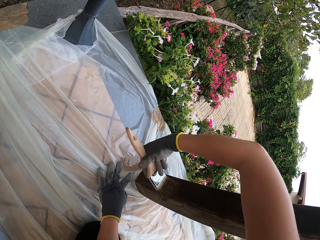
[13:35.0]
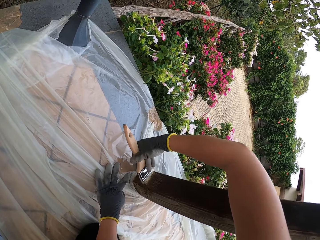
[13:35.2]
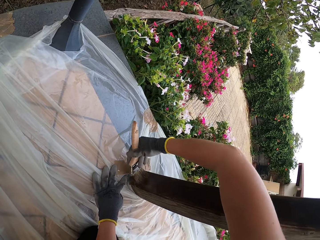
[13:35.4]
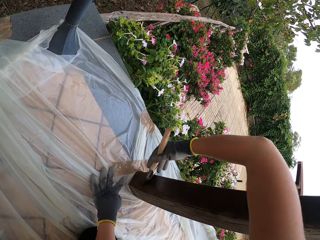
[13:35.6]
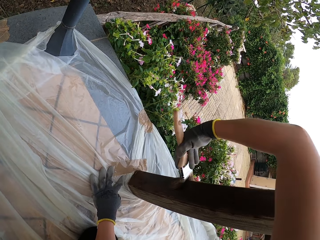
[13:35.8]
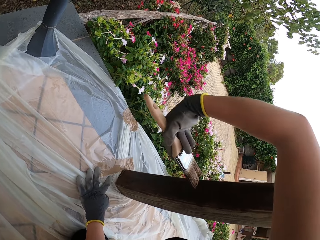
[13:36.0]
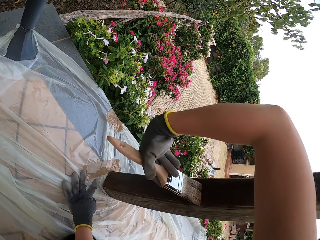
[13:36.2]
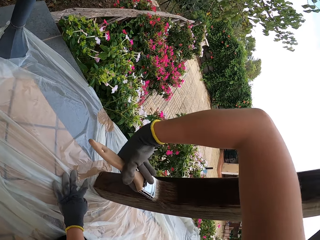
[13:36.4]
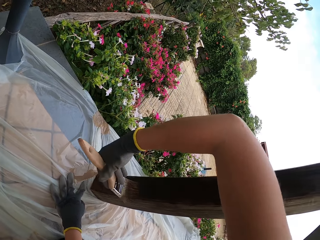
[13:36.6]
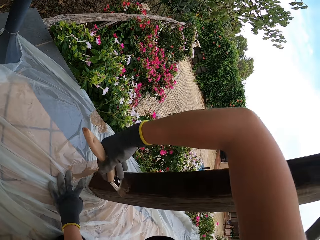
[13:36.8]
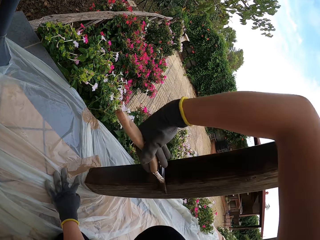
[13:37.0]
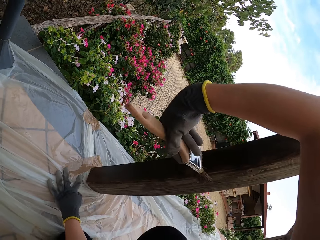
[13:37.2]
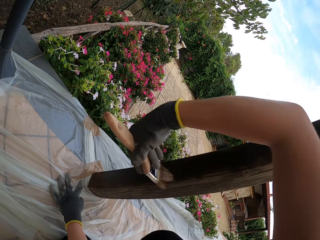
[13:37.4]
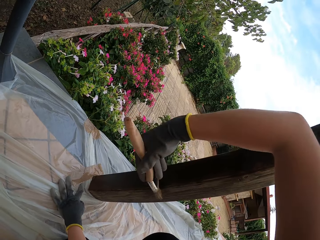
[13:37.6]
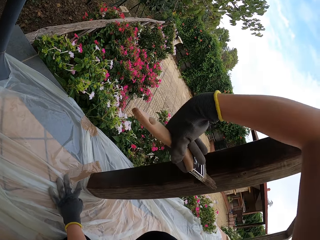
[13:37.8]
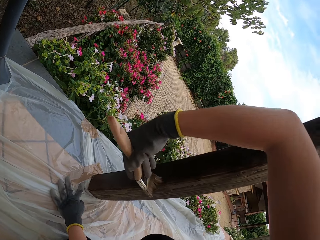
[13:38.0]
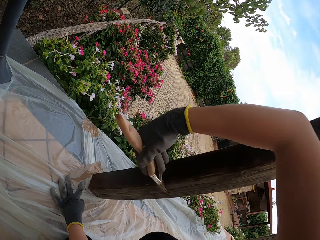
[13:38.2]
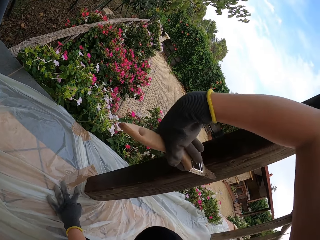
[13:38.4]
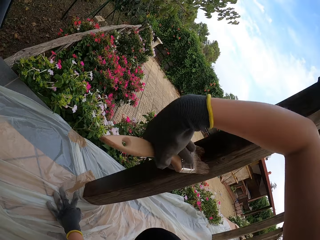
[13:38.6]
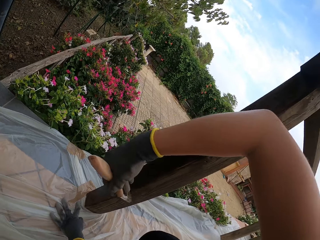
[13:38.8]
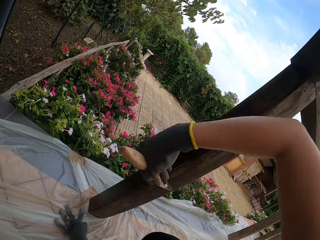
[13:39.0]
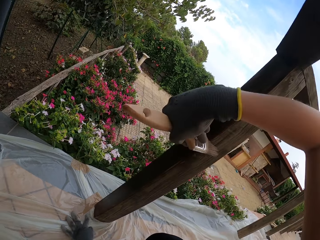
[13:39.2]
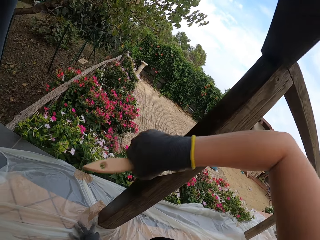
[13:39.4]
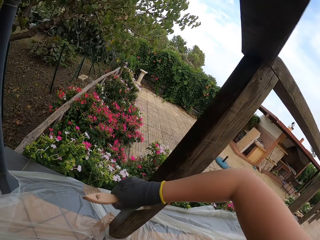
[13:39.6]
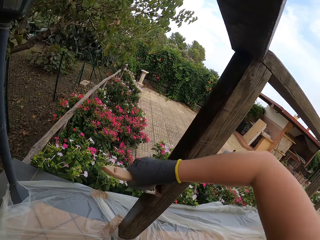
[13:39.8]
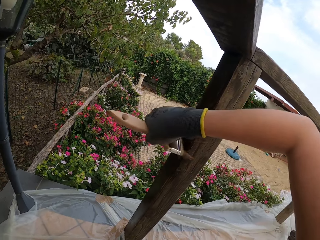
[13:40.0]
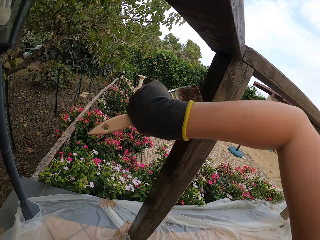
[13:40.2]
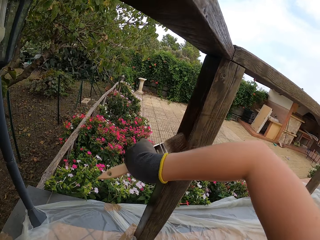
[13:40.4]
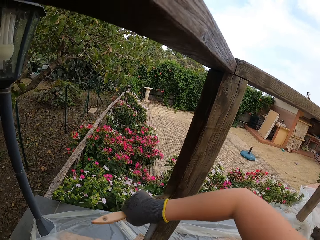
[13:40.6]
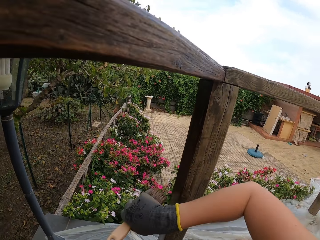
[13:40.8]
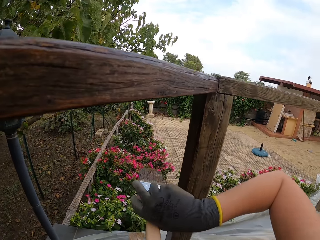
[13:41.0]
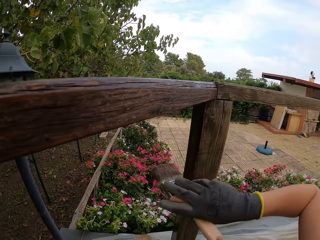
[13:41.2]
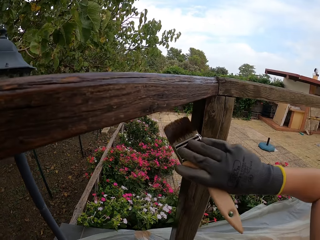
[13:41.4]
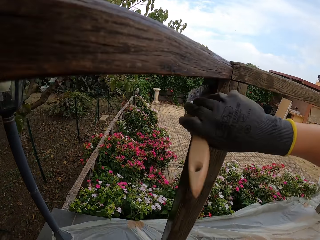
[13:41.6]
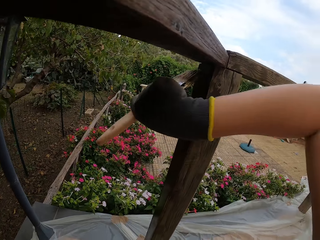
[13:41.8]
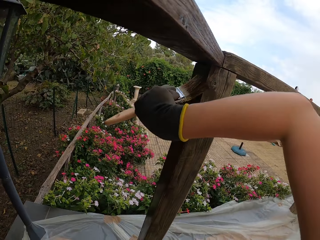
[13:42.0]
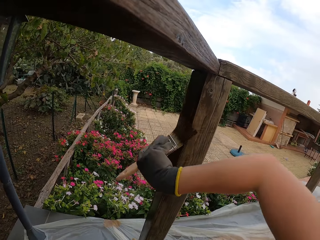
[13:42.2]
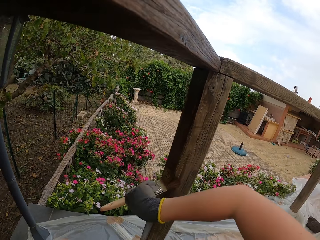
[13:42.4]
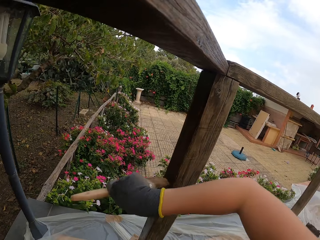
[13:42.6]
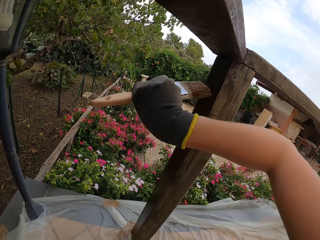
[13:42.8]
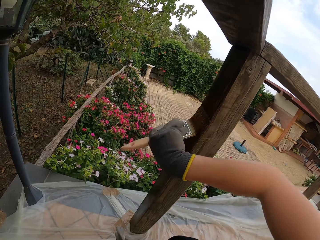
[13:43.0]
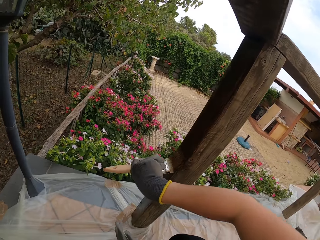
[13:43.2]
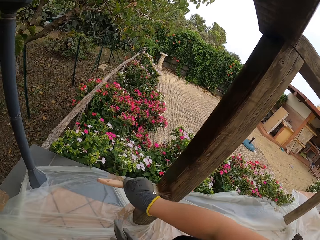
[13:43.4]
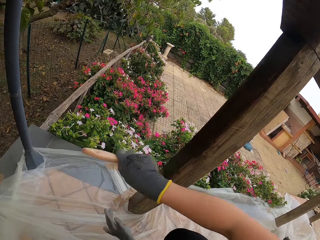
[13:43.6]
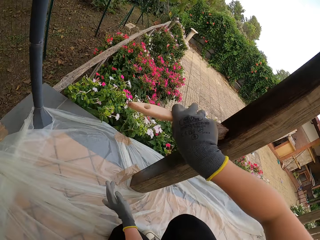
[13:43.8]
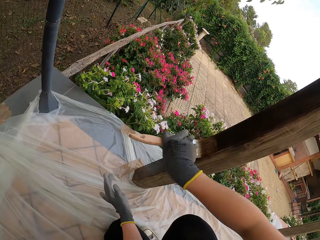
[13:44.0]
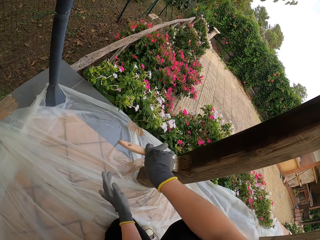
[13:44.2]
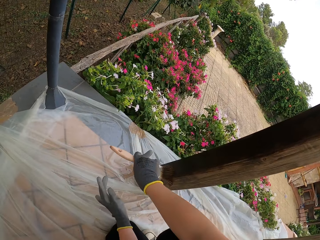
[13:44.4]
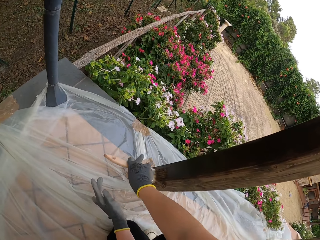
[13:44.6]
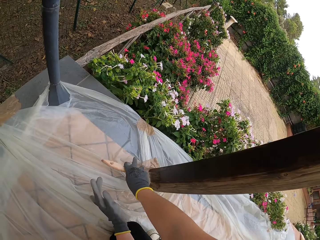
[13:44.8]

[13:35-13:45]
The camera wearer removes her left hand on the nylon.

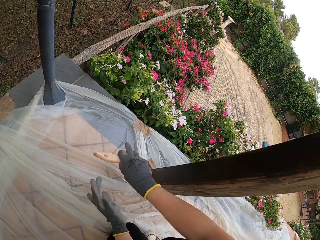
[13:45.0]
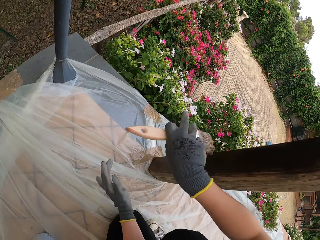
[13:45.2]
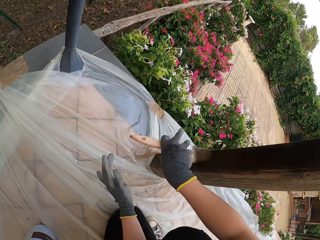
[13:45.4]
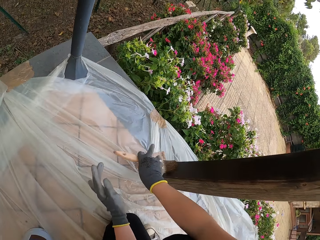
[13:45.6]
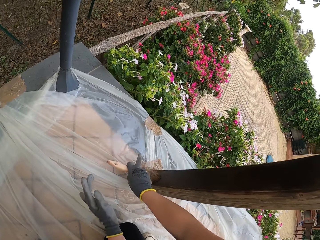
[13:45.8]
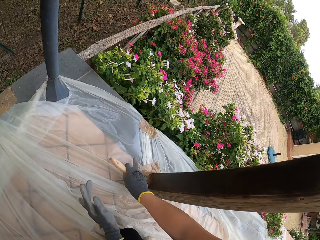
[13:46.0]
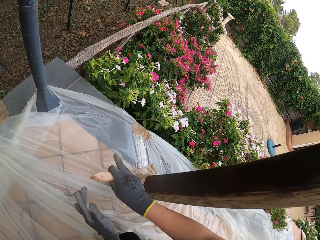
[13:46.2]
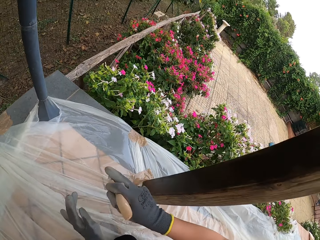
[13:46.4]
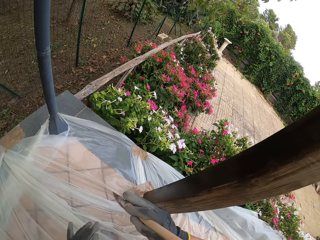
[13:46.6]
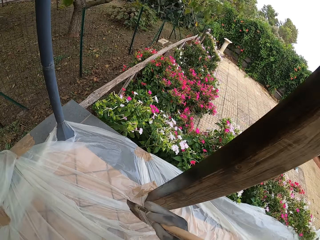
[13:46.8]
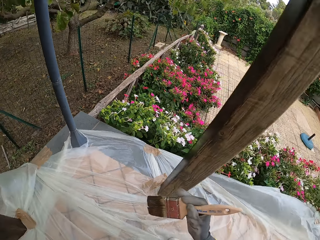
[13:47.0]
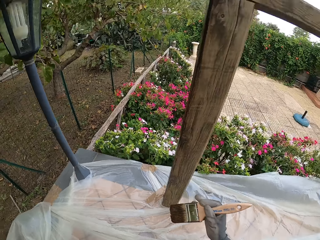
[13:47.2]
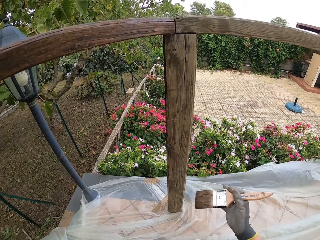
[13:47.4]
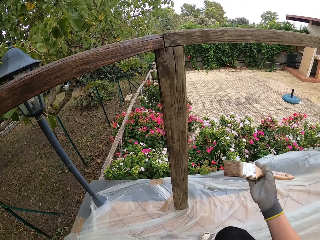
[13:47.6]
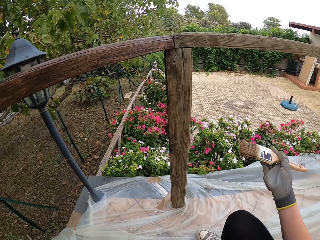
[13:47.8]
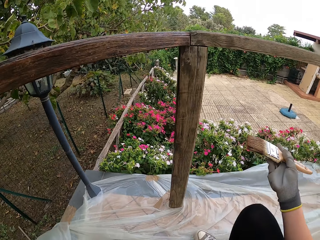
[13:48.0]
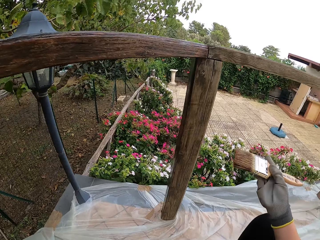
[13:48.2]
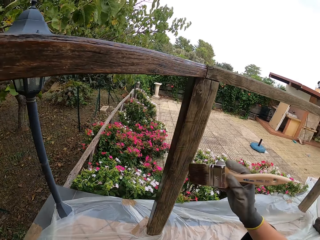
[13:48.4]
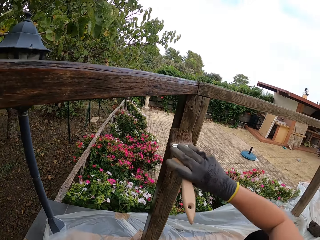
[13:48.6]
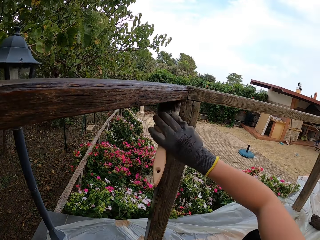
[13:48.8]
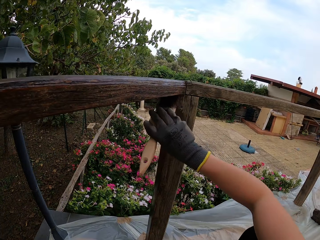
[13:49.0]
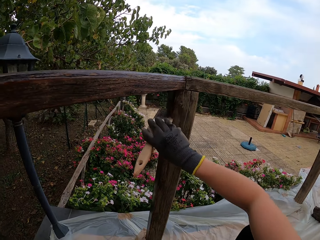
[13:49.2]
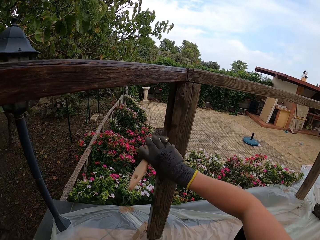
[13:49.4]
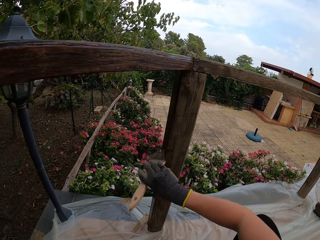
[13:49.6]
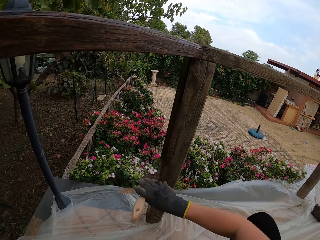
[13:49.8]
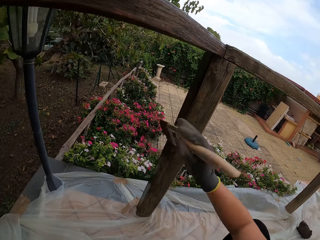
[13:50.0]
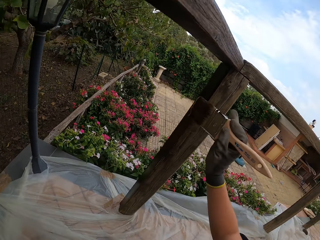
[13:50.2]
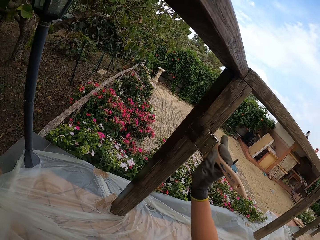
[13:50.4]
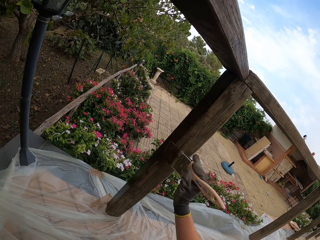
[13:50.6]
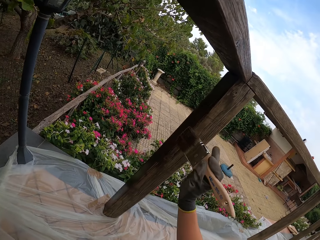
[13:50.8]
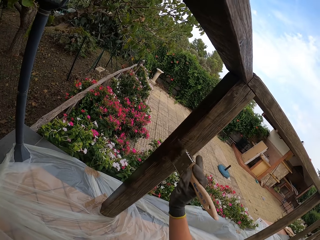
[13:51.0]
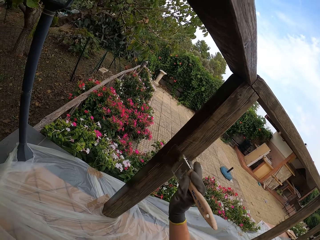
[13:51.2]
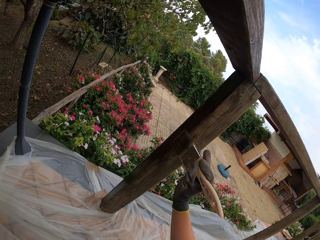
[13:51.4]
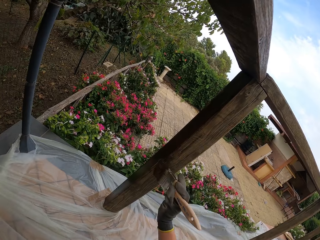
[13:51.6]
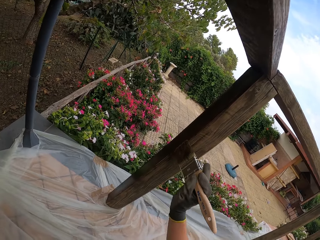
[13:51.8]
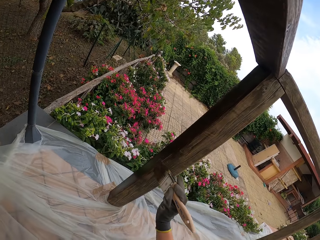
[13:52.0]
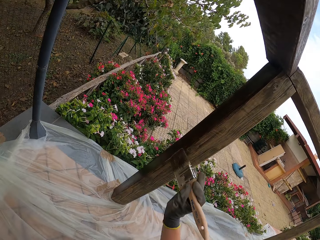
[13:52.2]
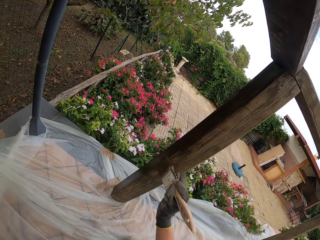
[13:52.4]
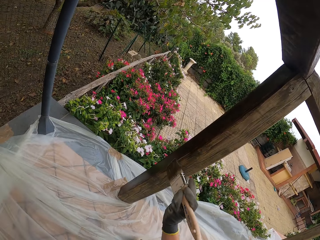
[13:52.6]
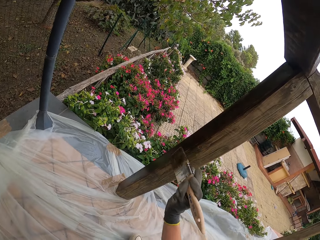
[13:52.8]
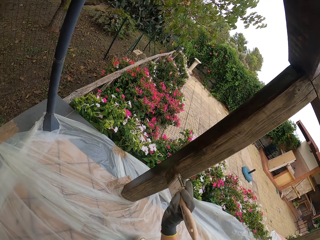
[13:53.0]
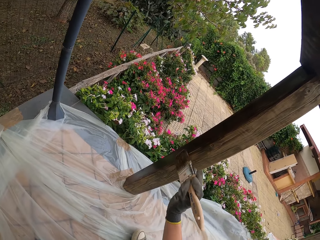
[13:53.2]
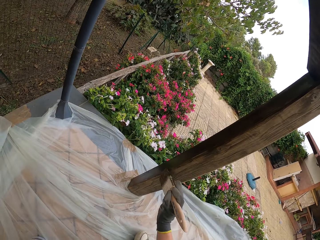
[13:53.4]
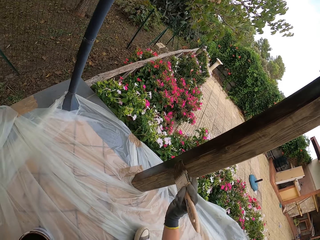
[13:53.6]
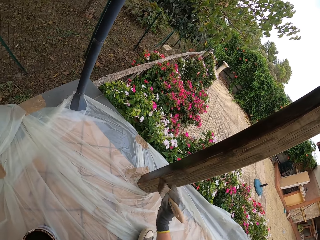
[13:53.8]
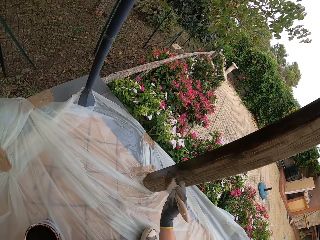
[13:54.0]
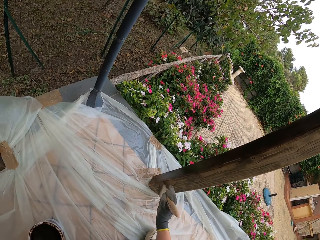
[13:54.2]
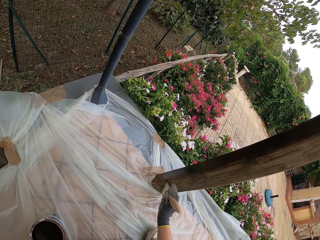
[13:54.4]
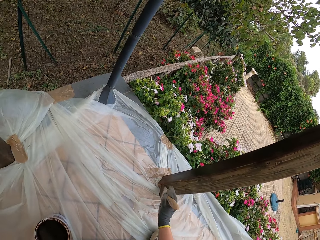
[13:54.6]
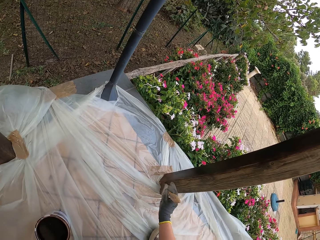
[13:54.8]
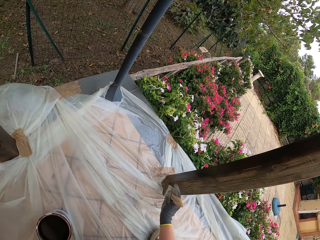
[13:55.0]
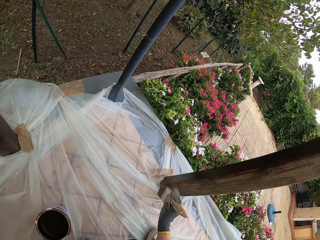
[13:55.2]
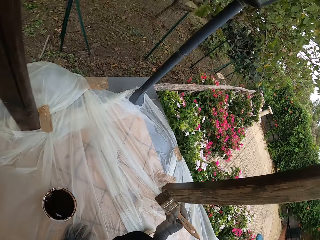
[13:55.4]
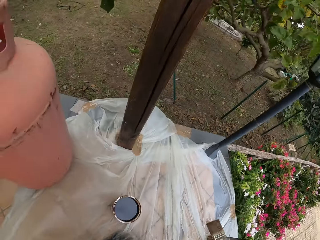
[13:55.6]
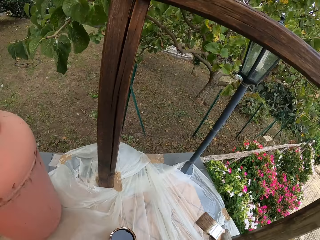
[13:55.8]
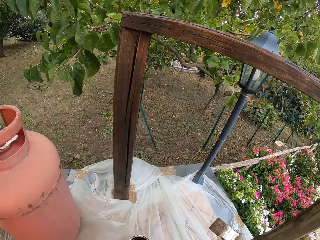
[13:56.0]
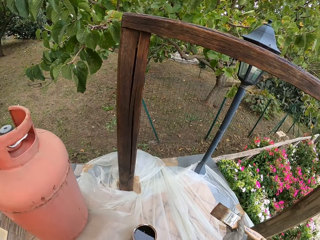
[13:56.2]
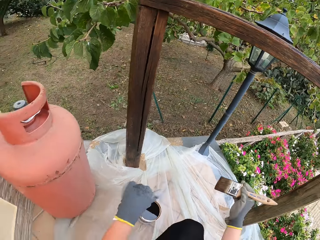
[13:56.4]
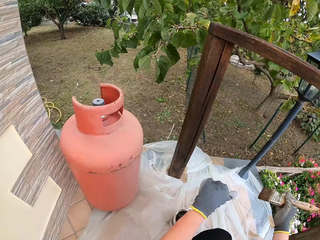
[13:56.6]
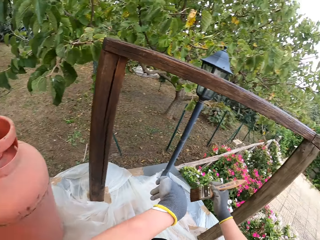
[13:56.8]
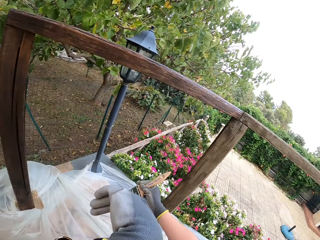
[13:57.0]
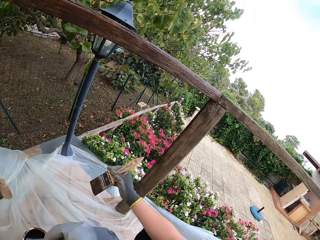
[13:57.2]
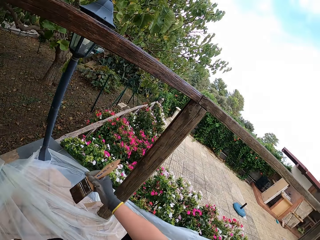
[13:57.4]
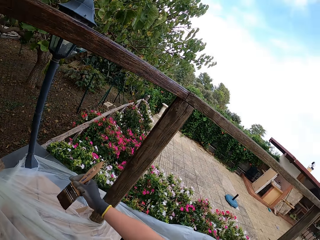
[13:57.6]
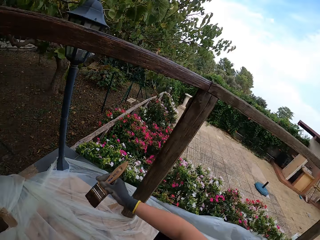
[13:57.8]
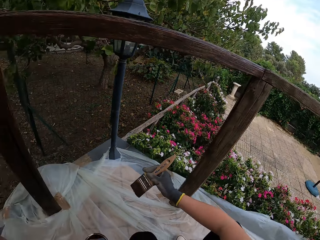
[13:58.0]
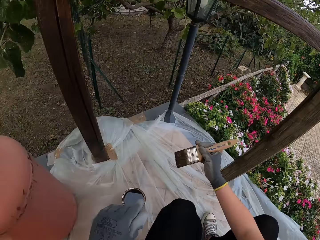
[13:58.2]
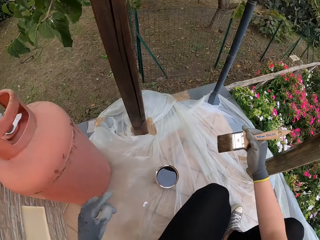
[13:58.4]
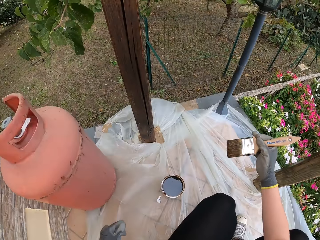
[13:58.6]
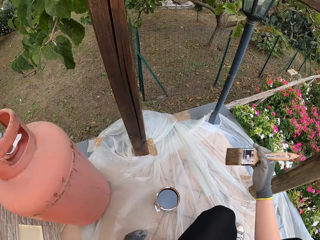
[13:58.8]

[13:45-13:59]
The camera wearer looks around. She paints the baluster and turns around. She cleans her face.
